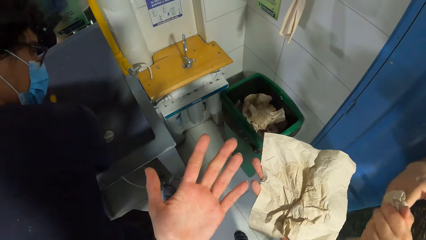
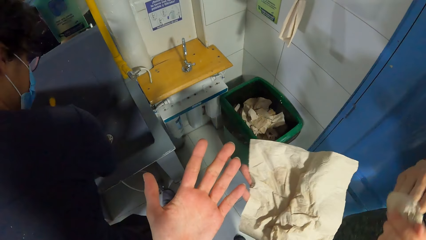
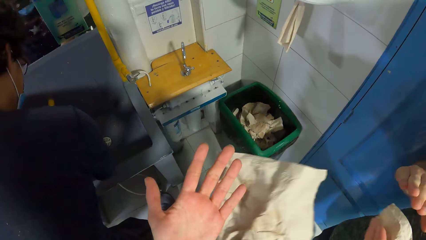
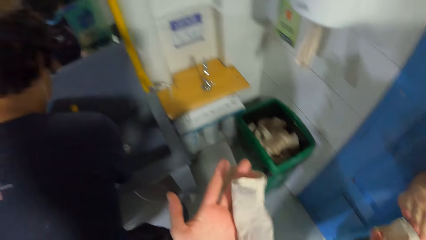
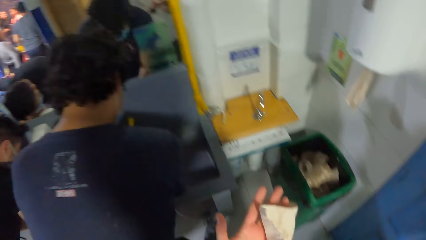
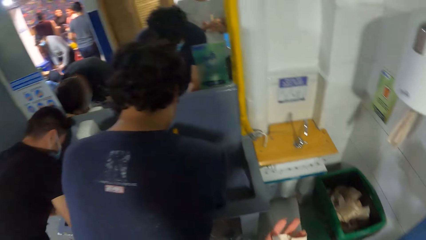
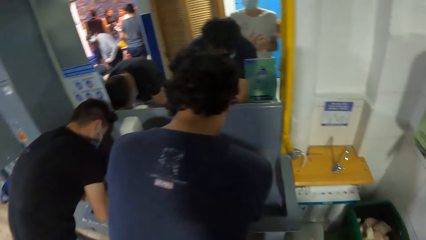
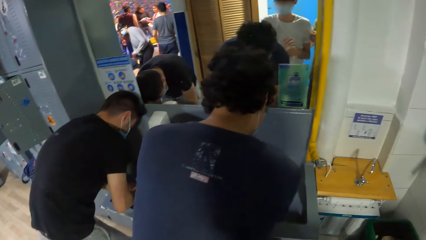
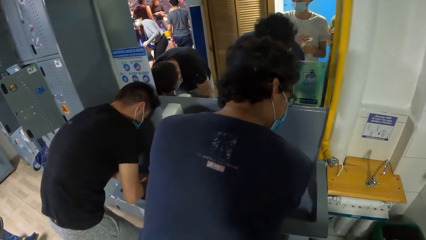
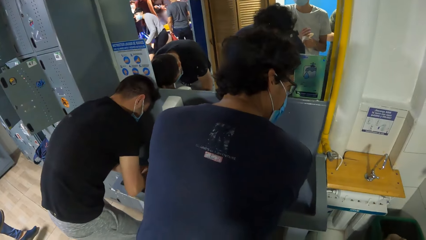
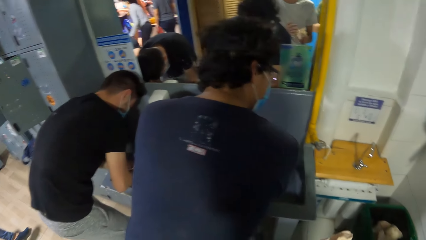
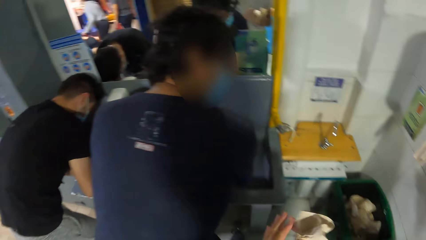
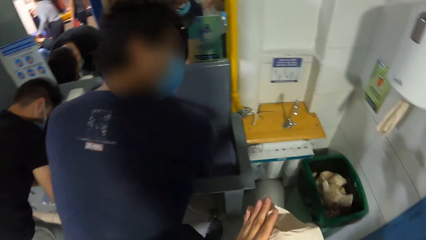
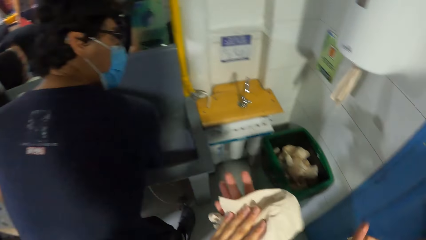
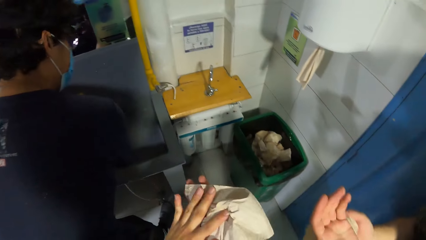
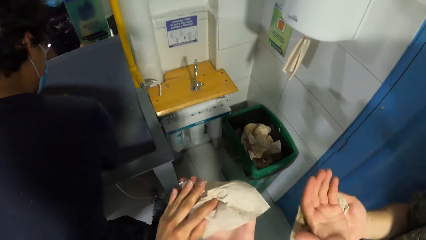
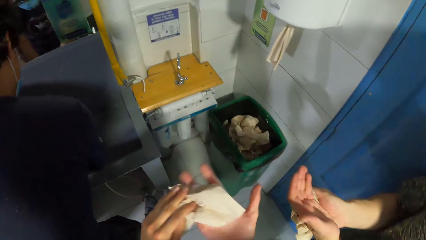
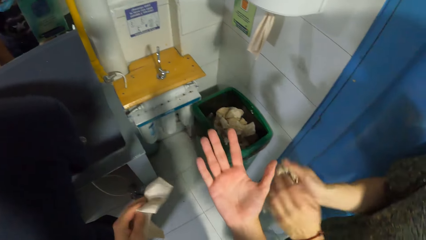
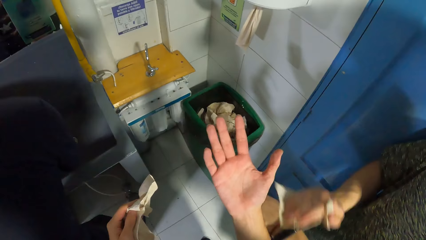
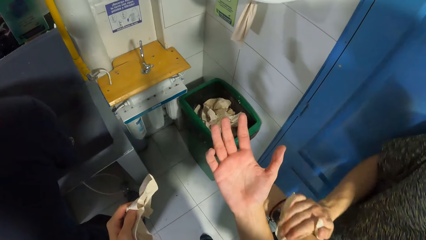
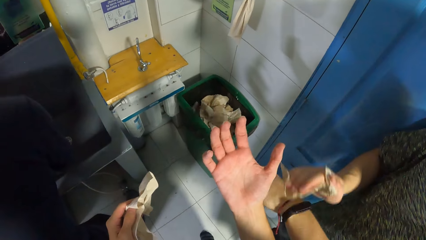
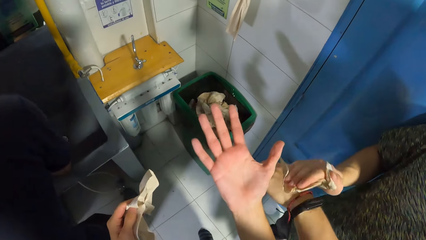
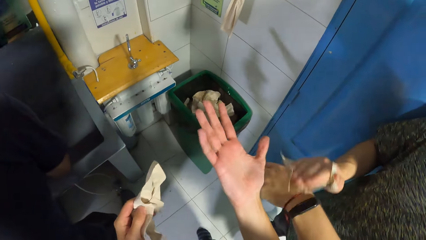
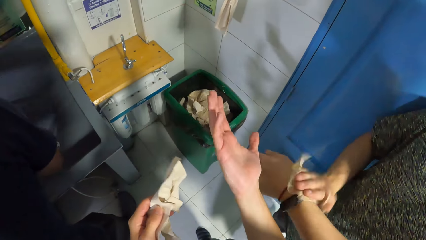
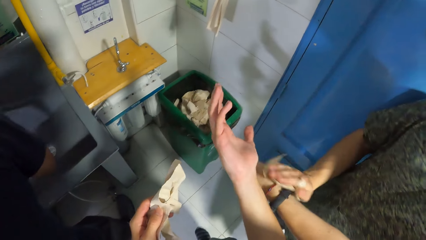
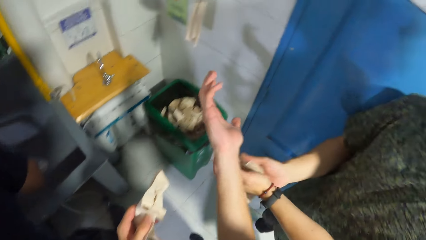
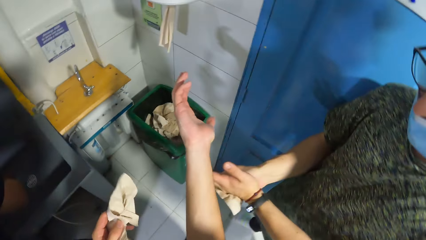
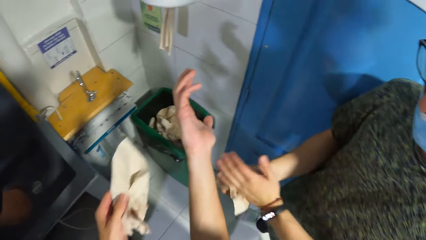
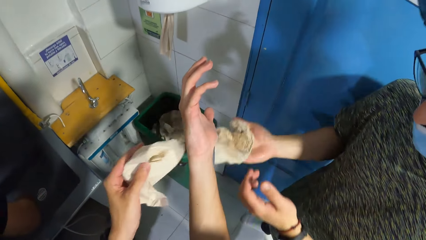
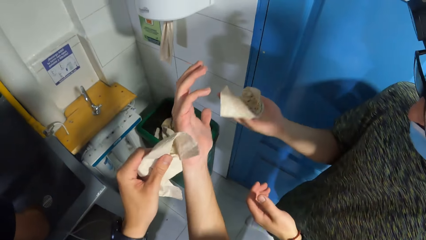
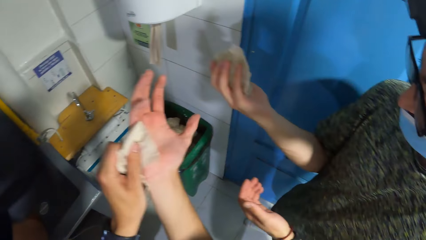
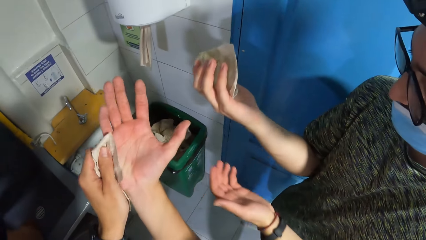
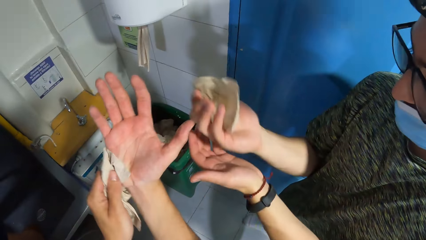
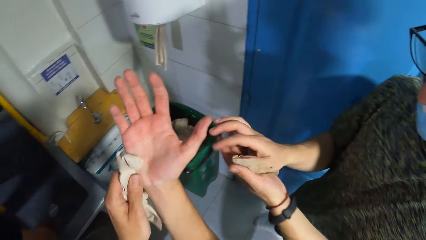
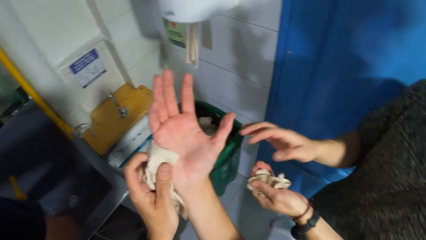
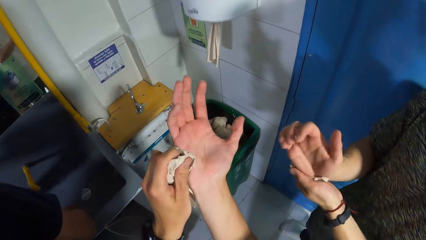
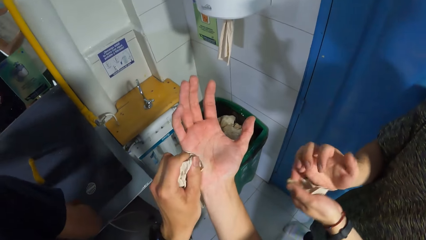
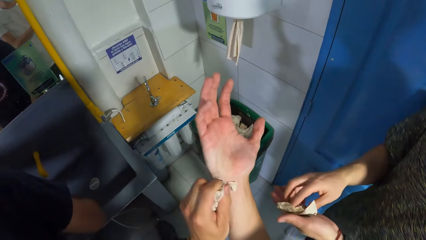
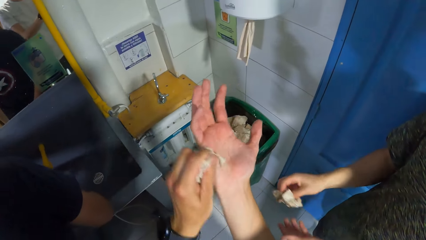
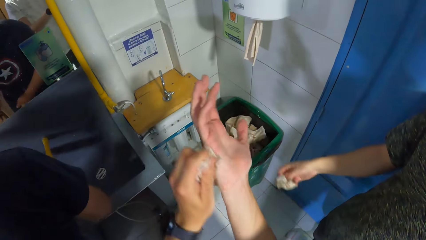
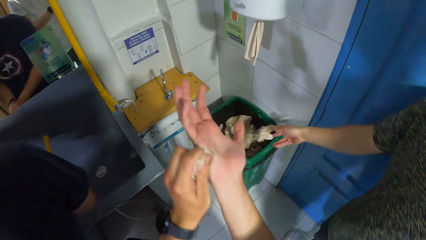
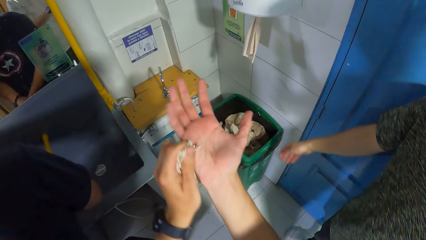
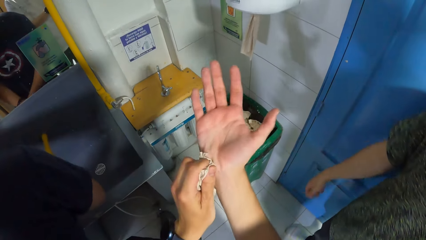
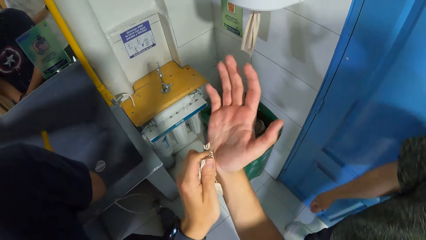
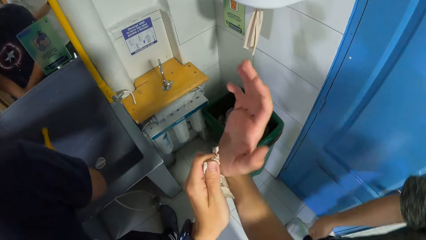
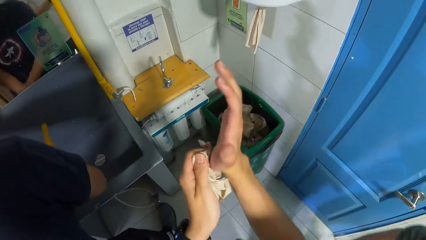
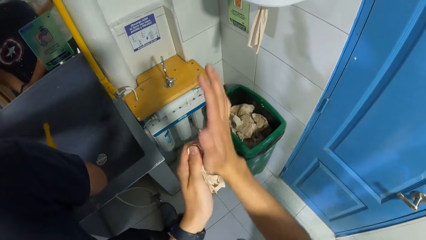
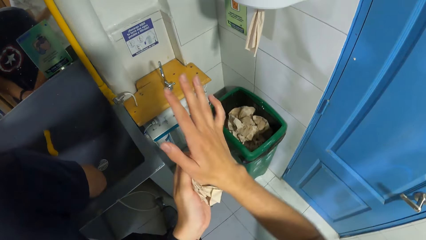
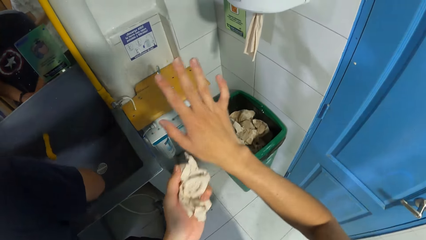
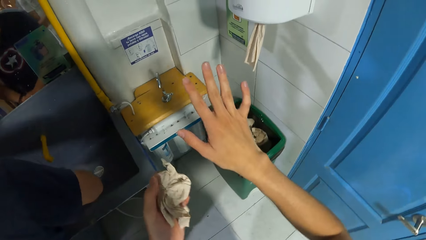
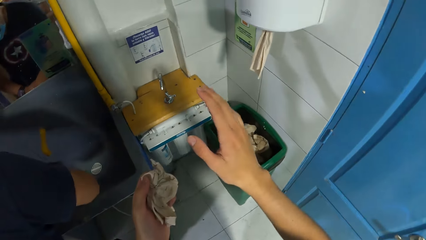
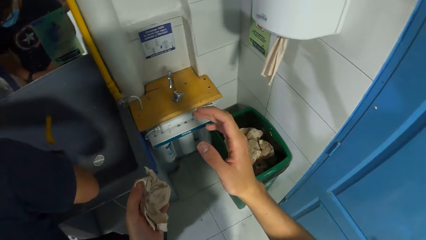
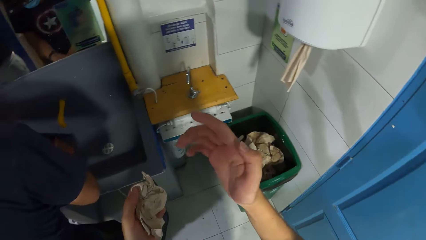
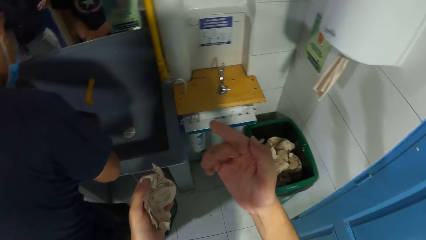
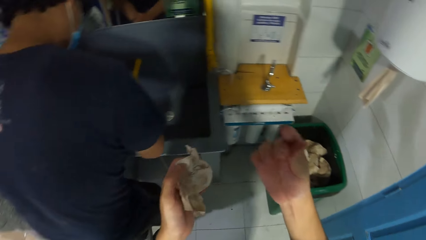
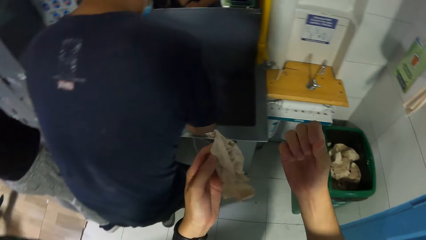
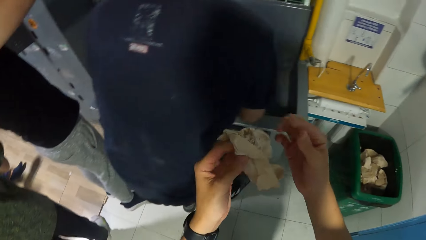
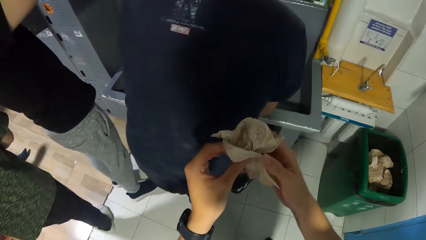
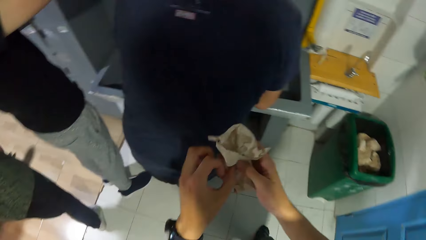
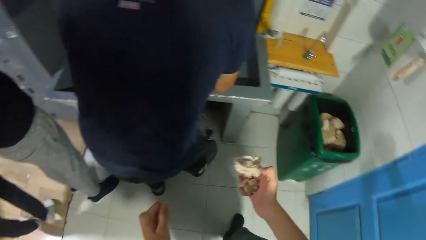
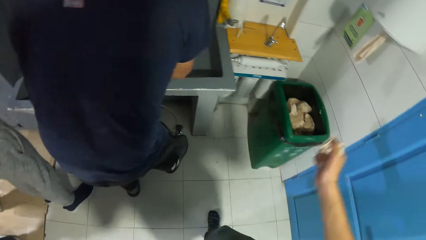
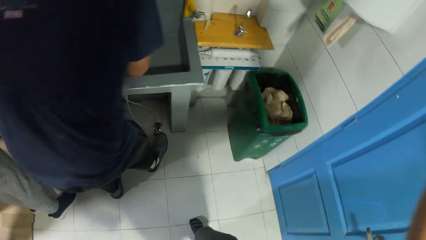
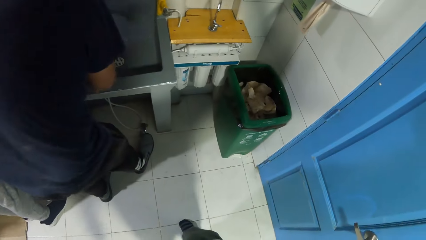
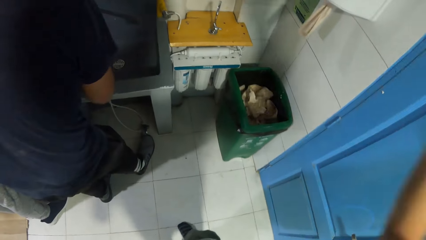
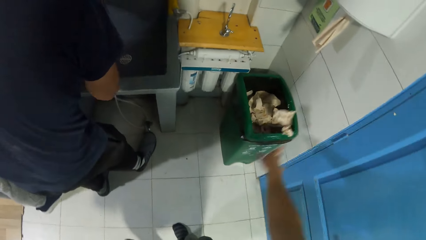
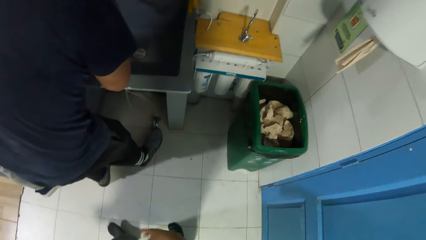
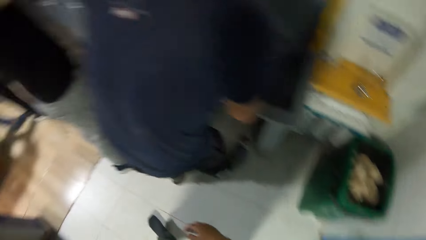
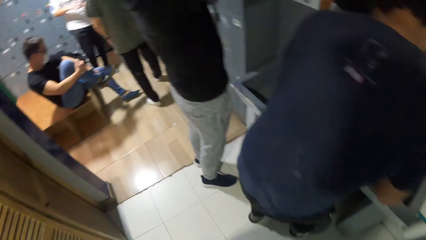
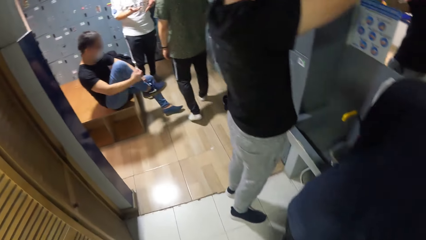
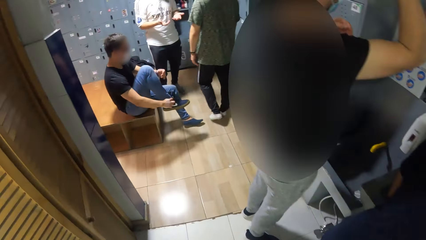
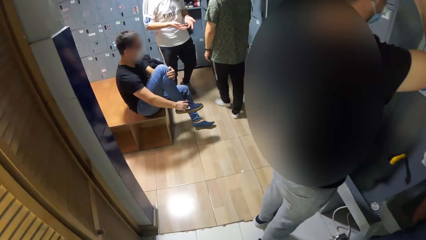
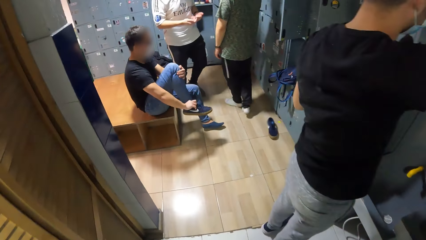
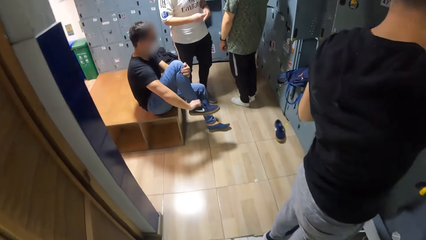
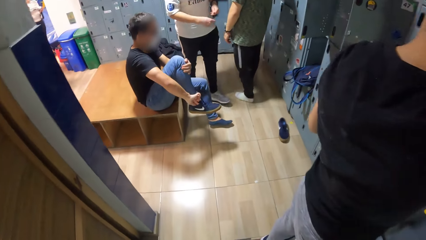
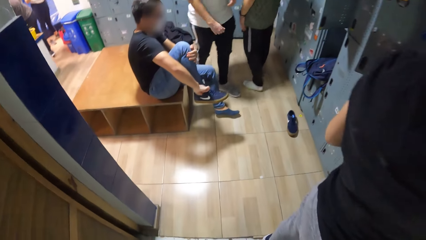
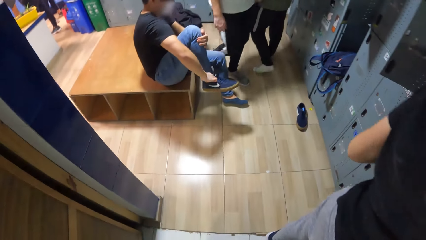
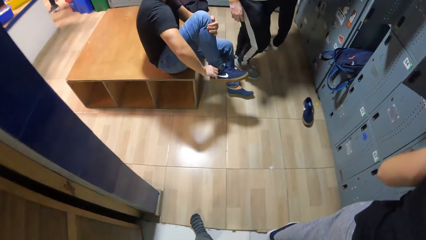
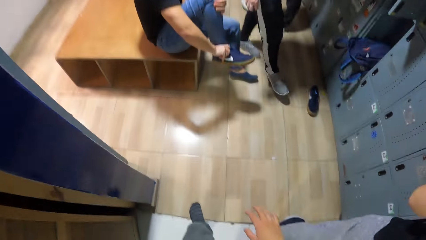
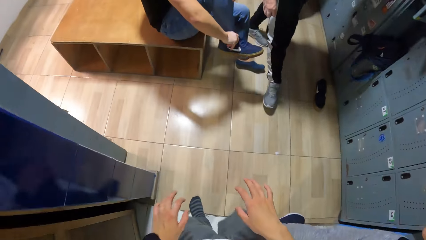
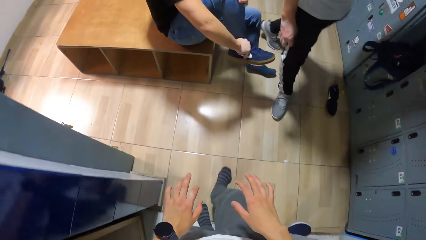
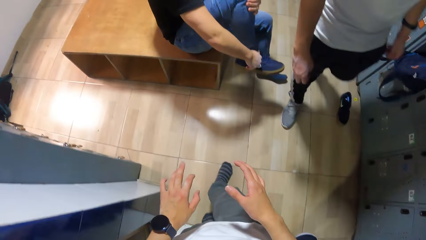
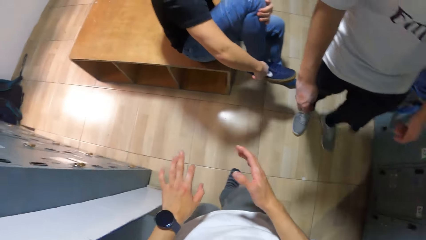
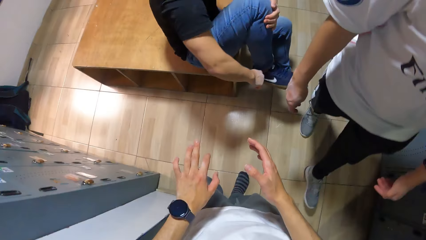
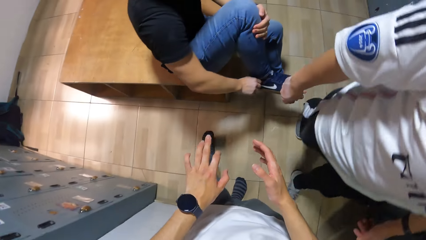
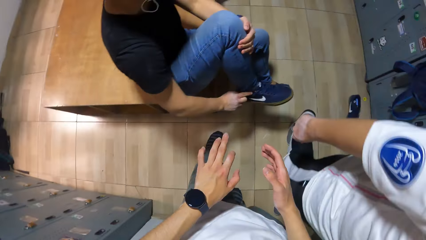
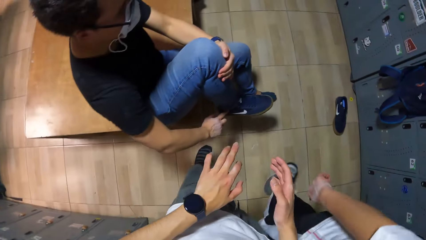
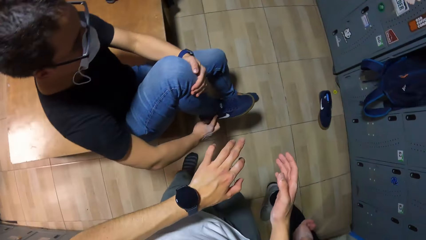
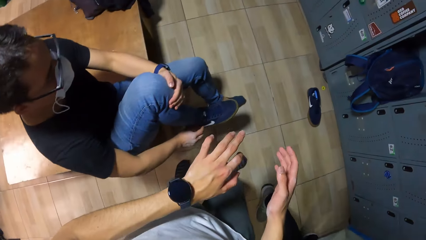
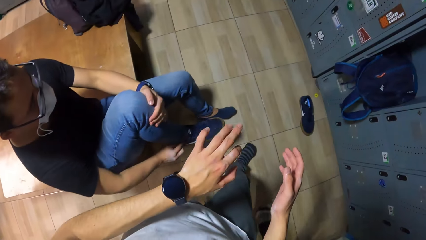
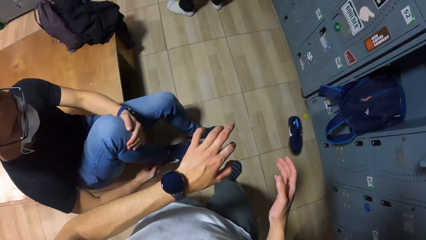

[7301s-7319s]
The camera wearer looks at the hands. He wipes the hands. He looks around. He wipes the hands. He wipes the hands again. A man passes the wipe to the right hand. Another man tosses the tissue into the trash bin with his right hand. The camera wearer puts the wipe in the dustbin. He wipes the hands. The other man walks past the camera wearer. The camera wearer looks at the hands. He passes the wipe to the right hand. He tosses the tissue into the trash bin with his right hand. He looks around. Another man adjusts a shoe on his right leg with his right hand. The camera wearer steps forward. Another man steps forward. Another man appears. Another man walks past the camera wearer.
